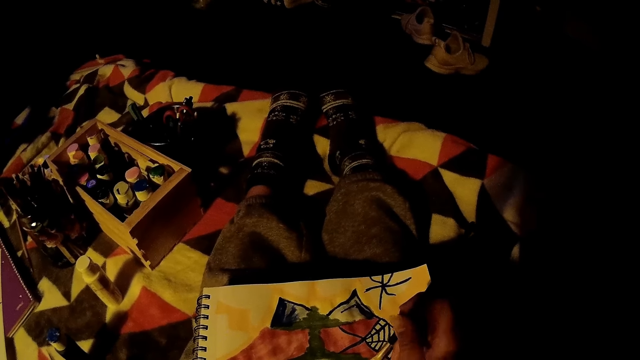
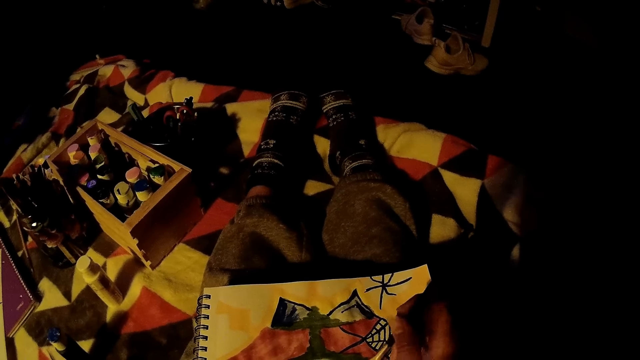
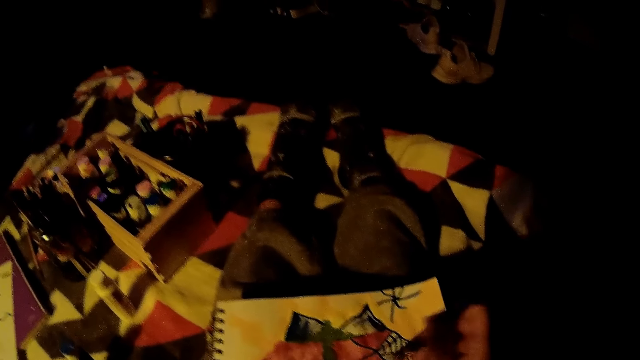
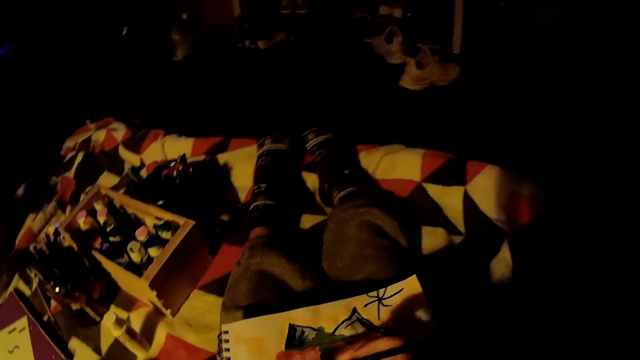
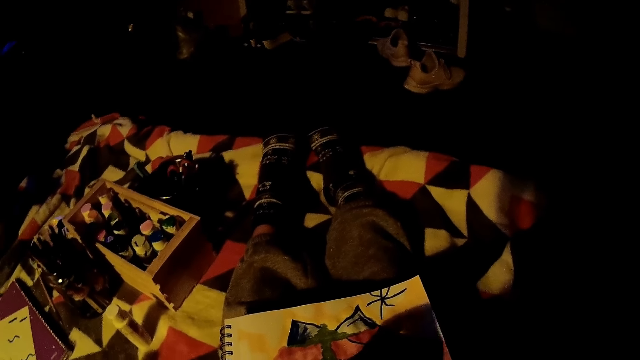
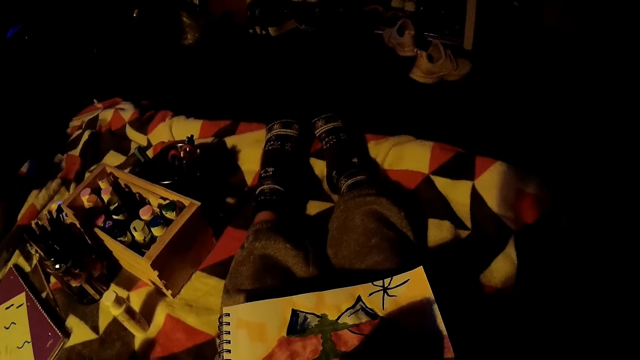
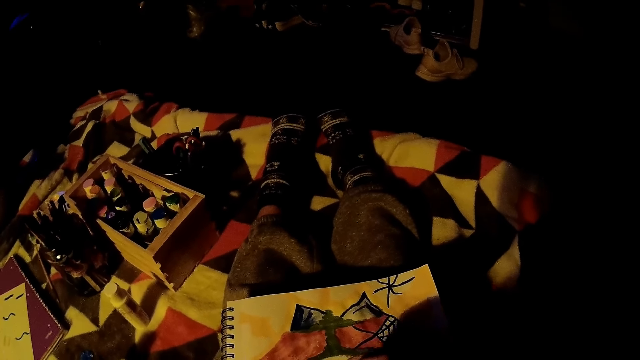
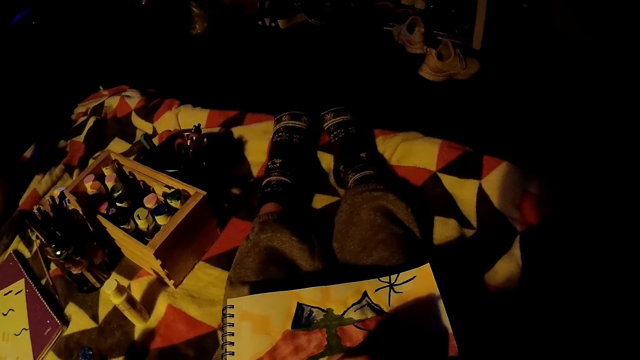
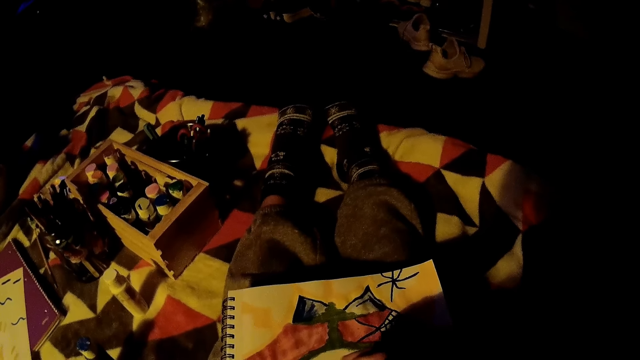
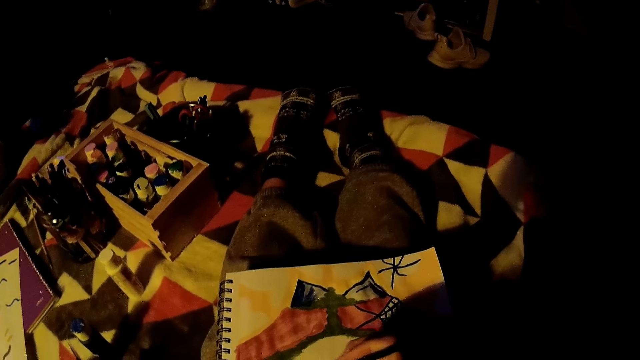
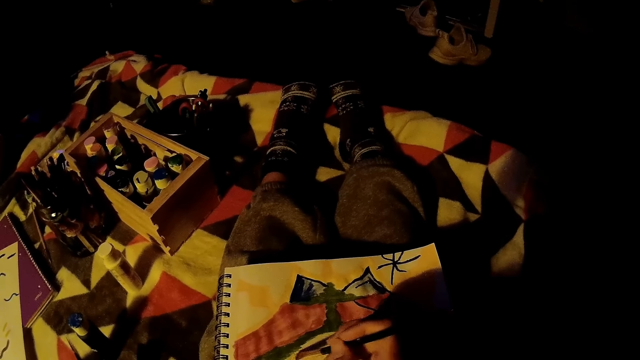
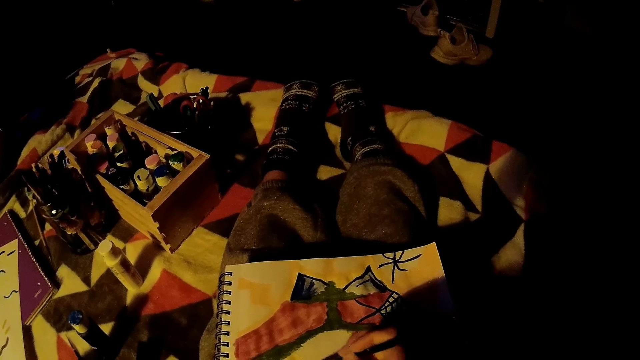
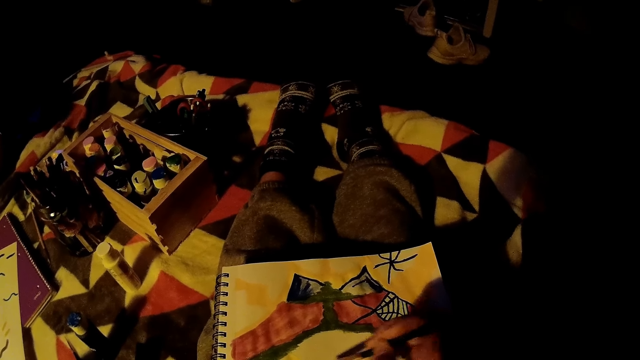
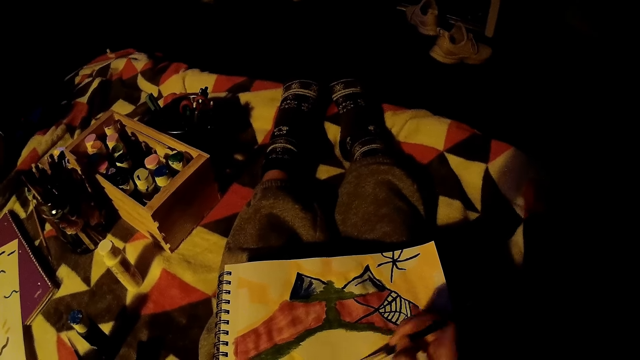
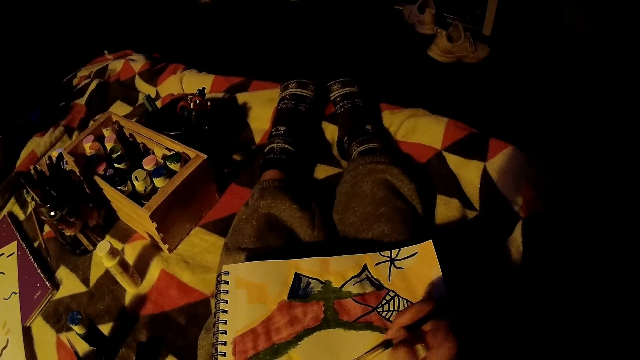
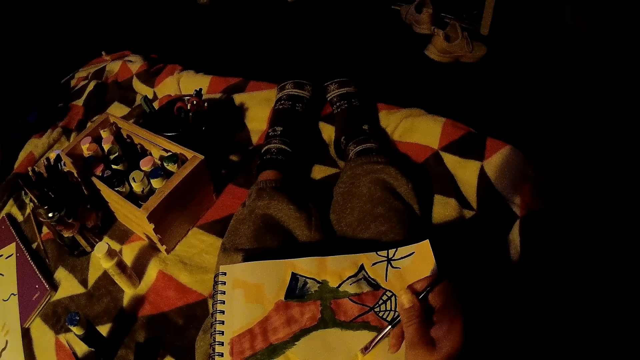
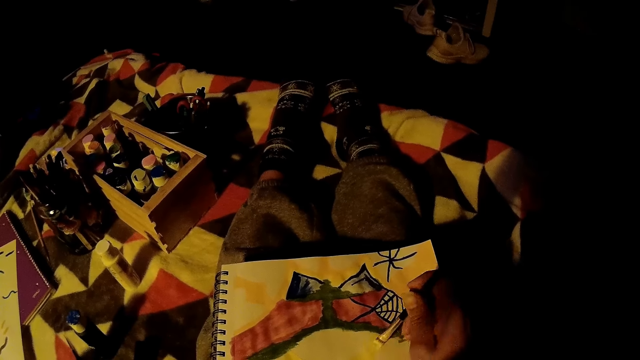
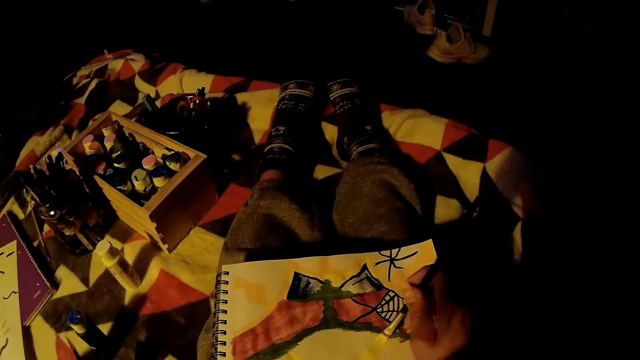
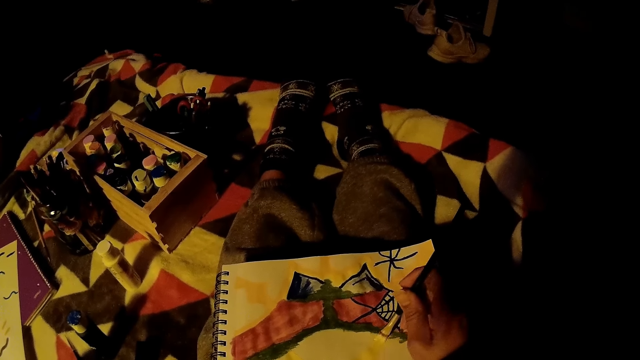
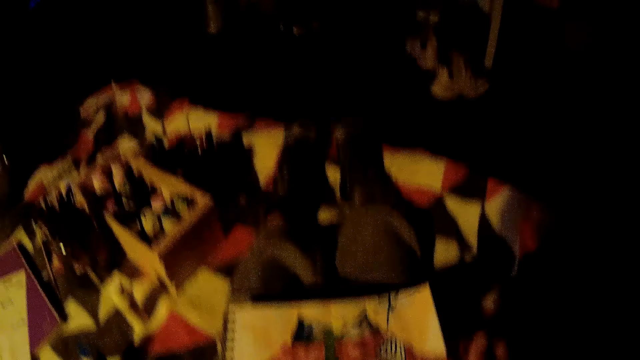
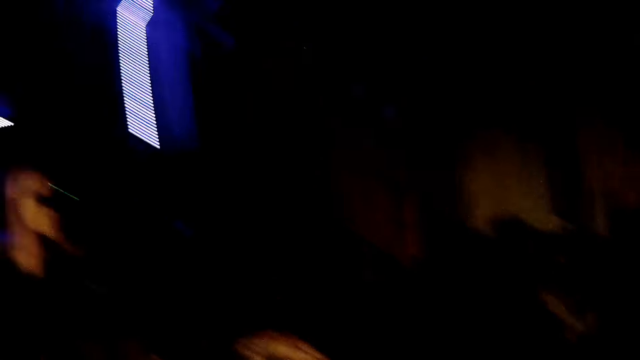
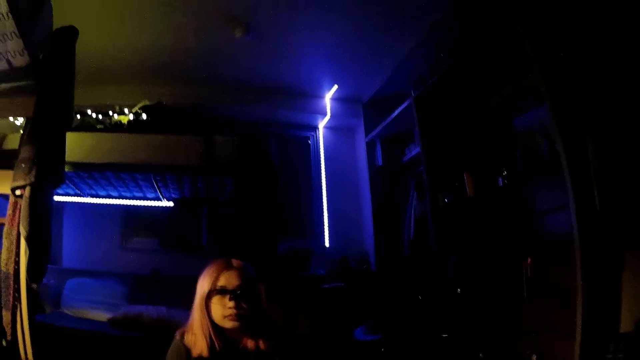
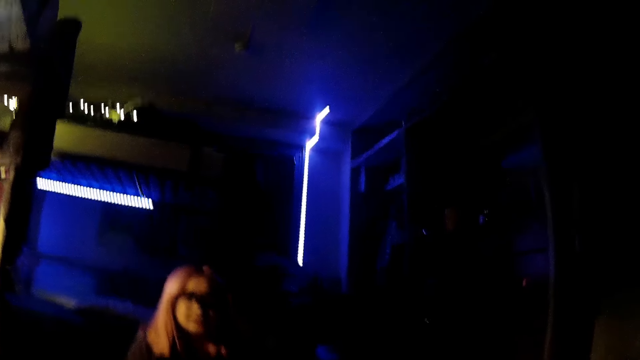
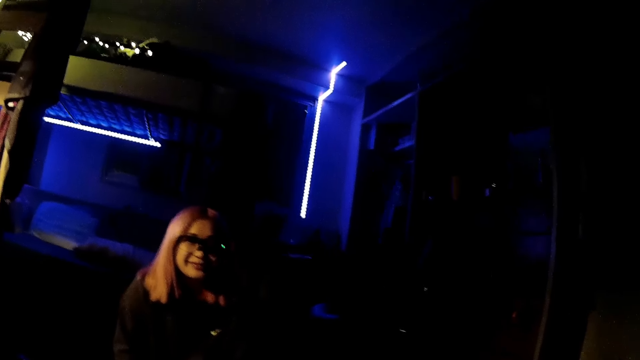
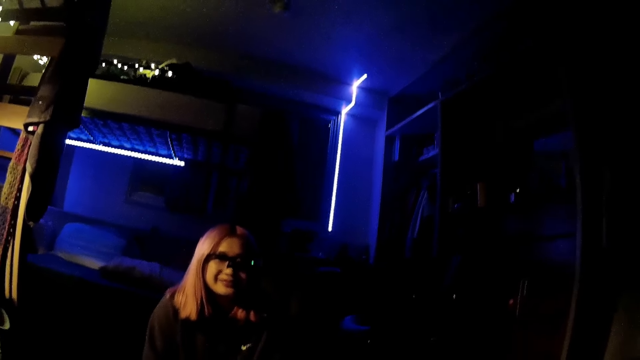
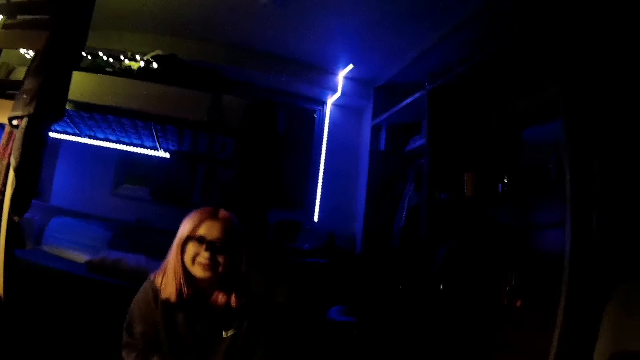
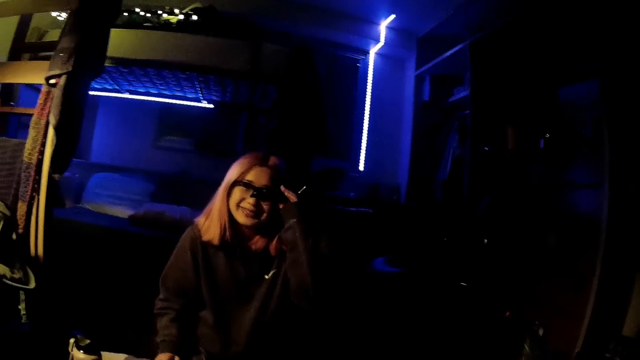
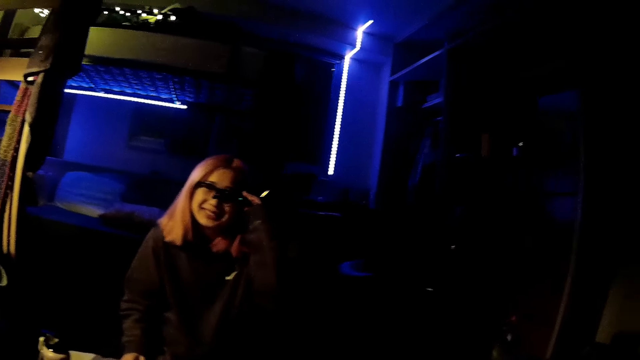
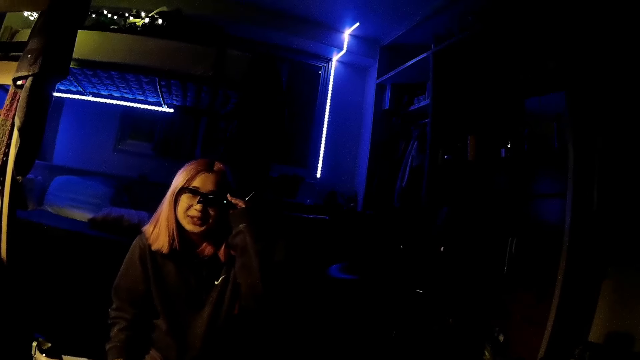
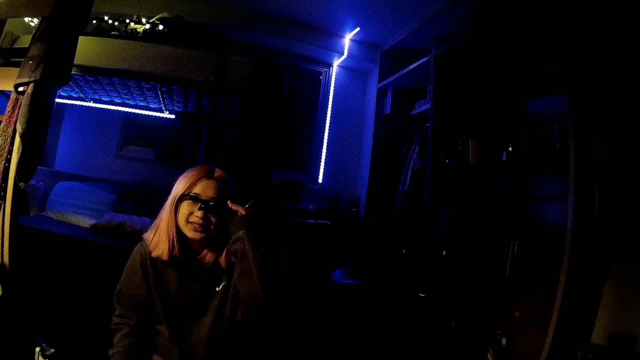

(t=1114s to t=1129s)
The camera wearer looks around the room. They interact with the woman. The woman lifts her hand.
